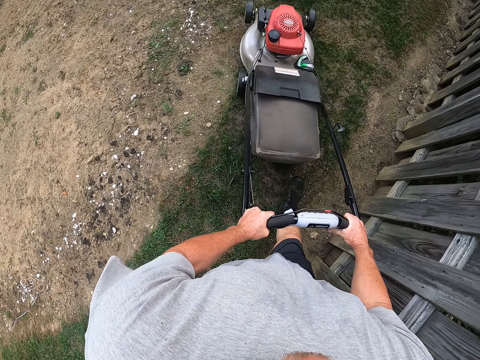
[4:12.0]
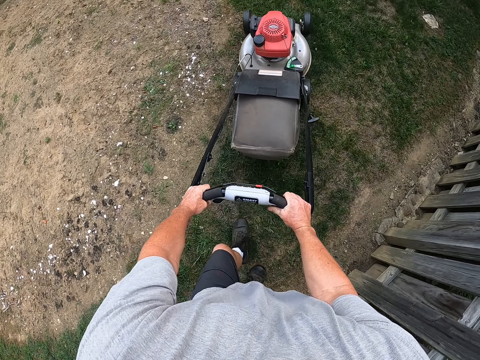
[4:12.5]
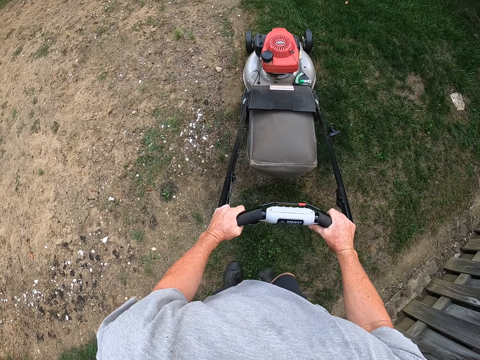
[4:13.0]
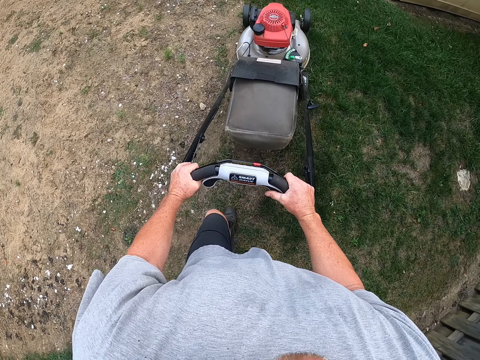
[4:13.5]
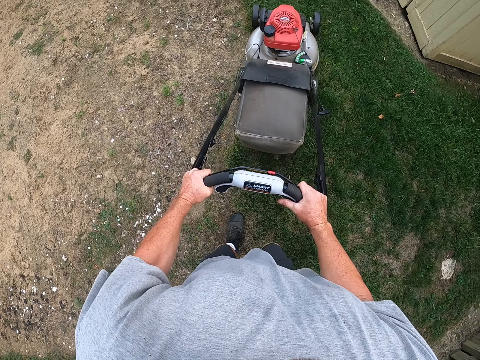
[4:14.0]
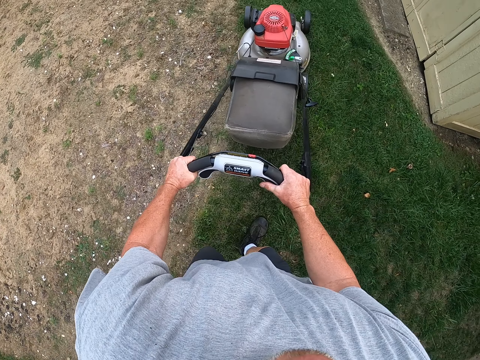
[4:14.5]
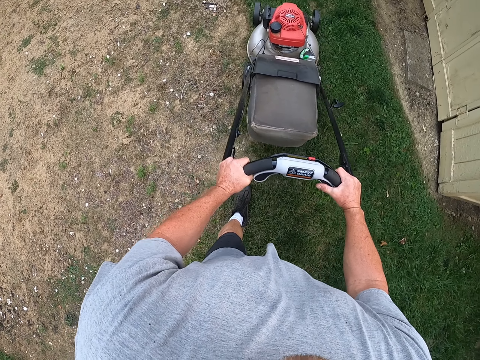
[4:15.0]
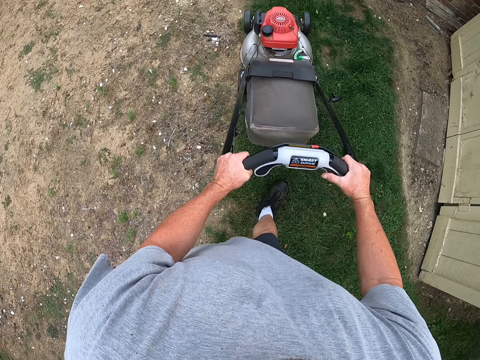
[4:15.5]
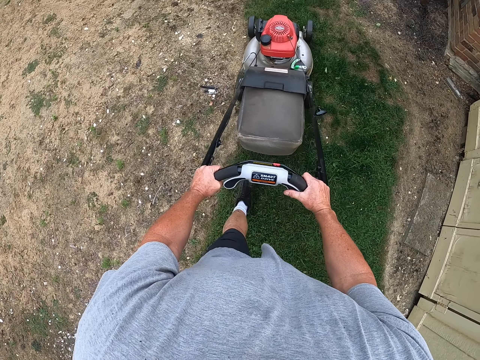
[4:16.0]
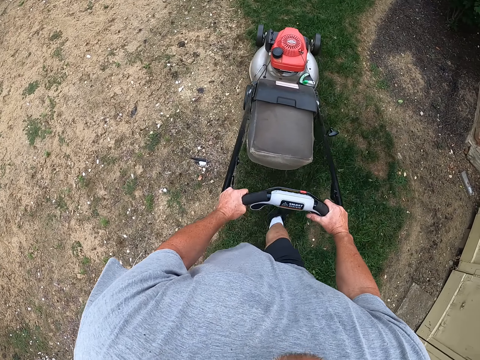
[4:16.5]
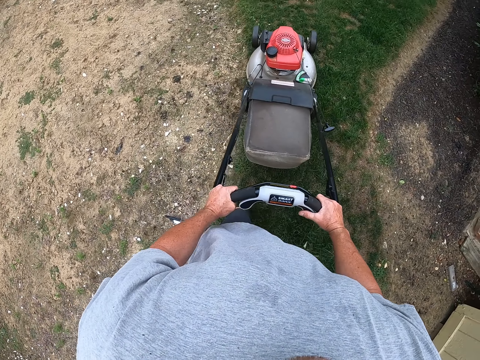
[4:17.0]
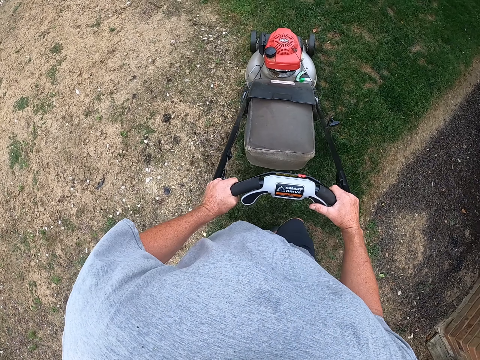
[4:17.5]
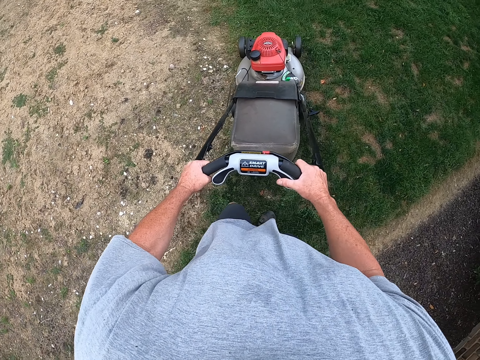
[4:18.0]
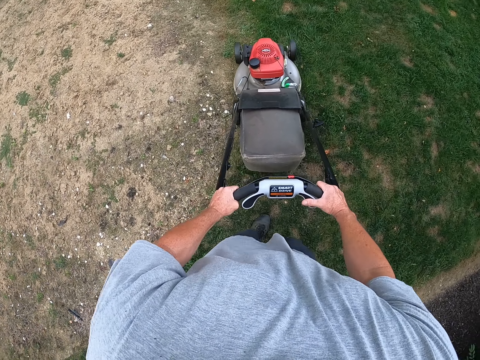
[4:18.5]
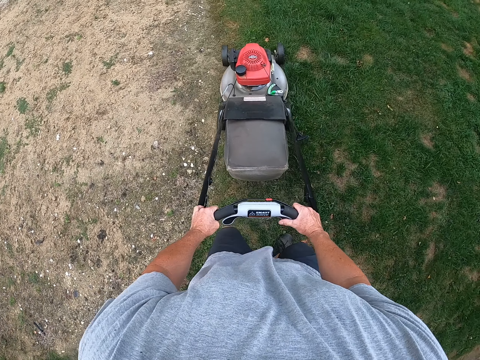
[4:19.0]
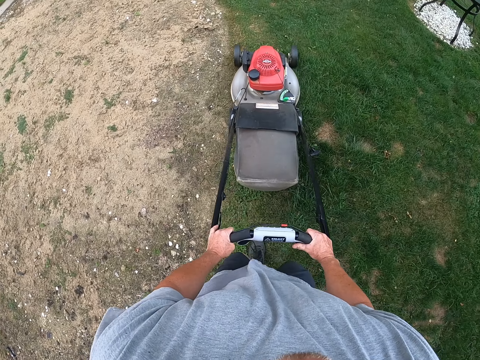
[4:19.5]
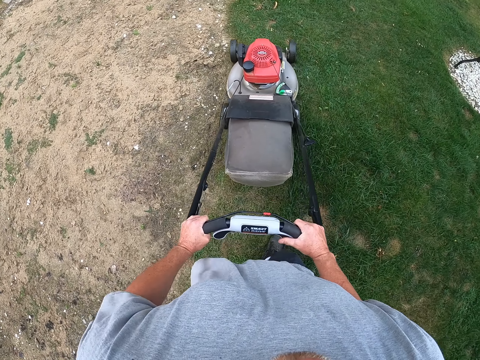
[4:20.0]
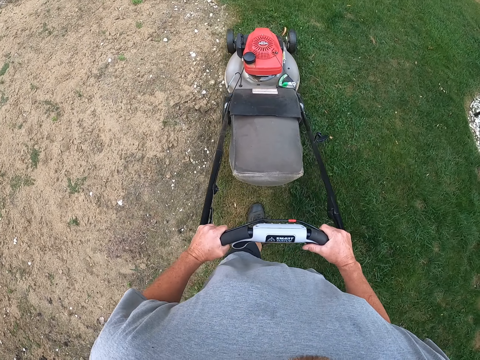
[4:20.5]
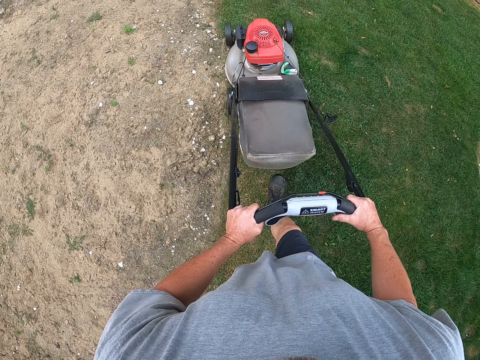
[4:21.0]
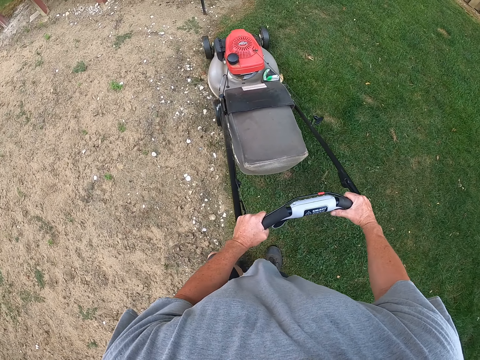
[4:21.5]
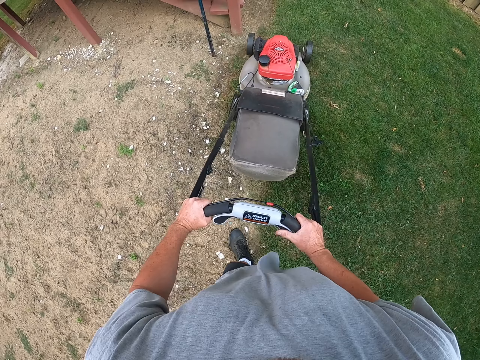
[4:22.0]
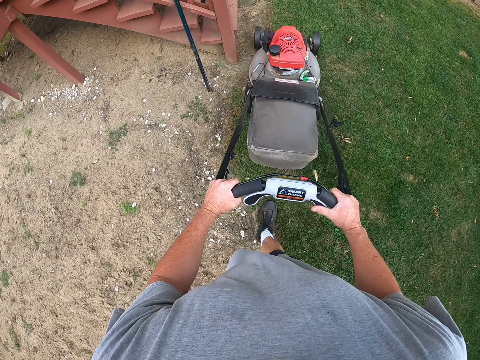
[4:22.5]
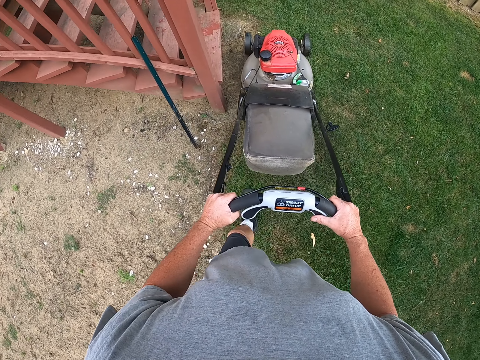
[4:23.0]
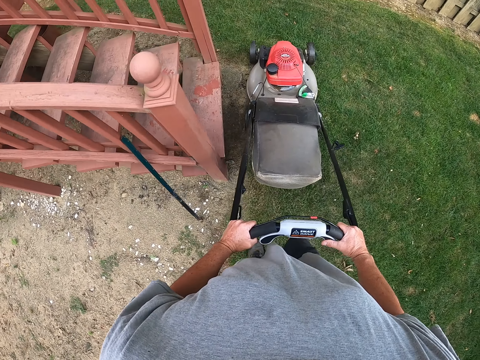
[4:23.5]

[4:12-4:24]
The camera wearer pushes the lawn mower. They cut grass in the garden with the lawn mower.

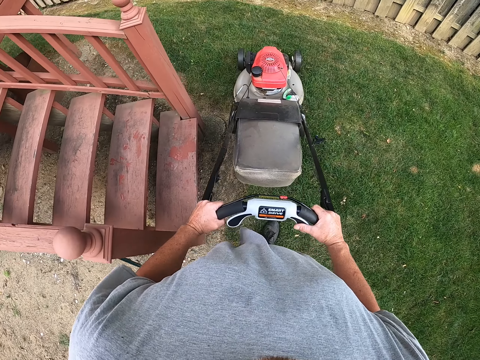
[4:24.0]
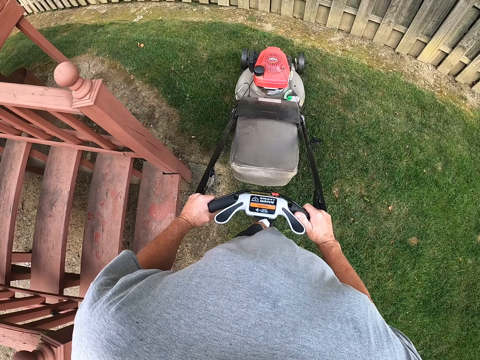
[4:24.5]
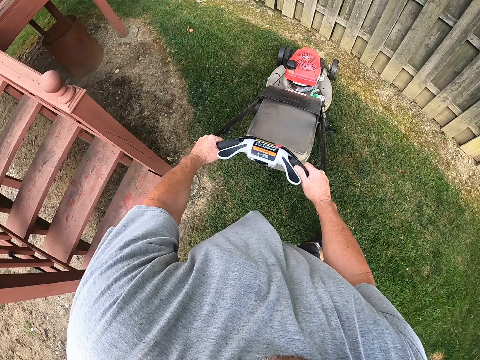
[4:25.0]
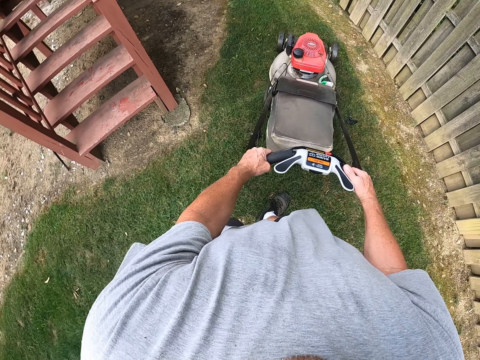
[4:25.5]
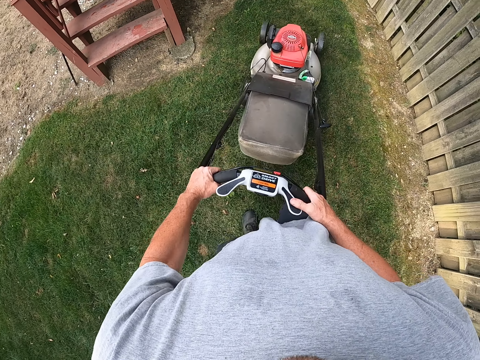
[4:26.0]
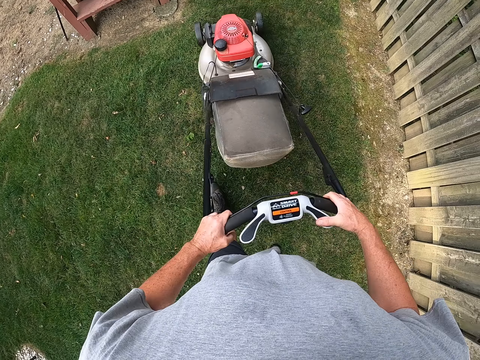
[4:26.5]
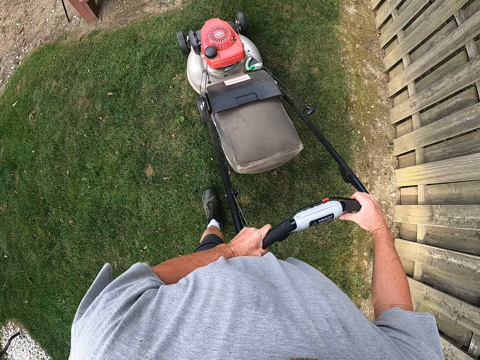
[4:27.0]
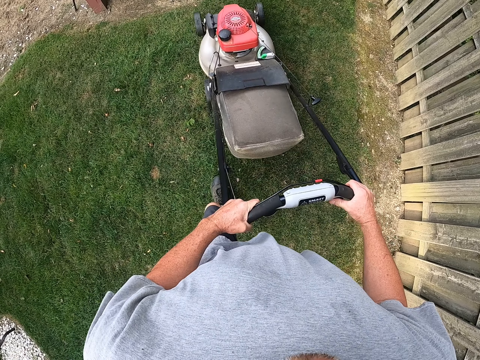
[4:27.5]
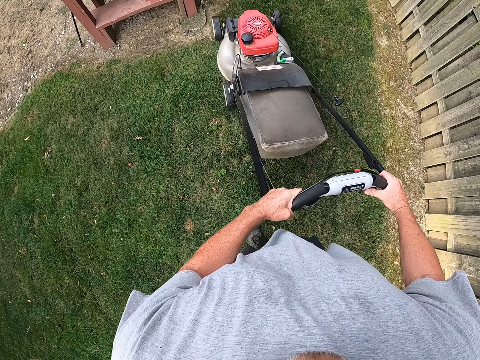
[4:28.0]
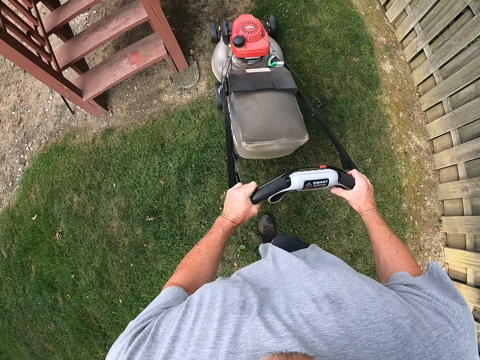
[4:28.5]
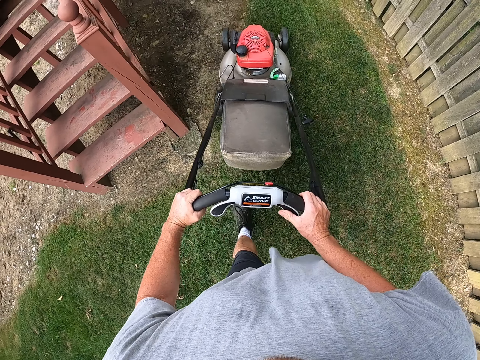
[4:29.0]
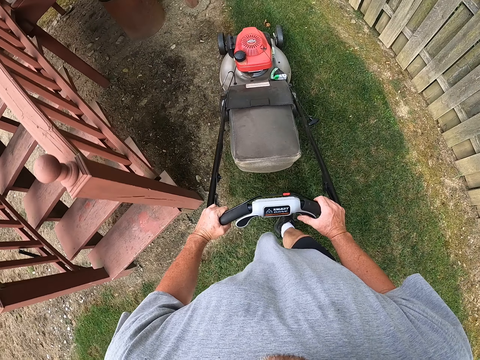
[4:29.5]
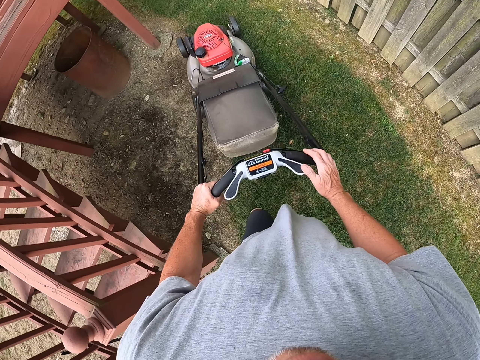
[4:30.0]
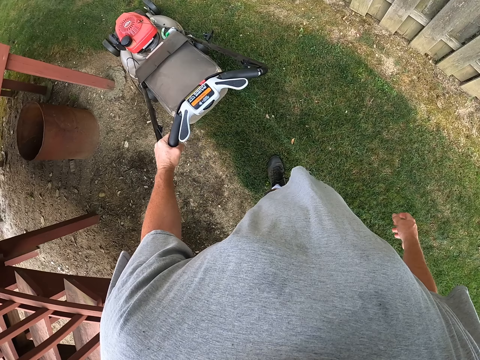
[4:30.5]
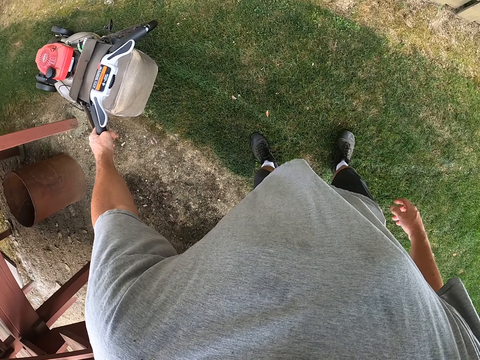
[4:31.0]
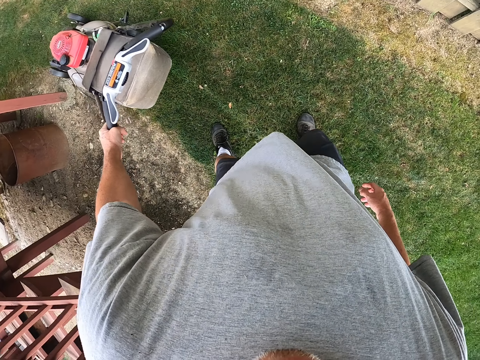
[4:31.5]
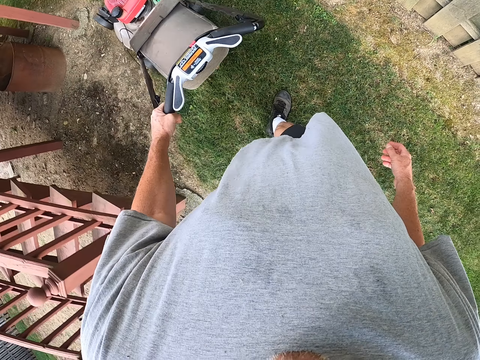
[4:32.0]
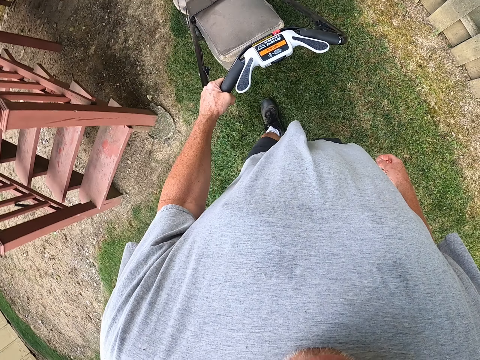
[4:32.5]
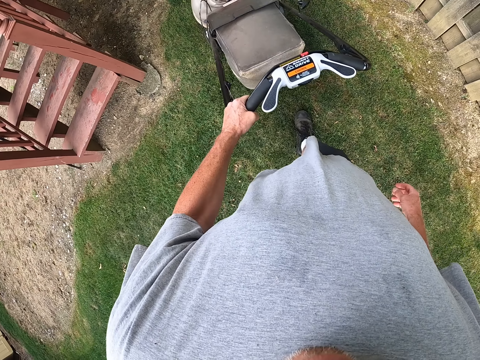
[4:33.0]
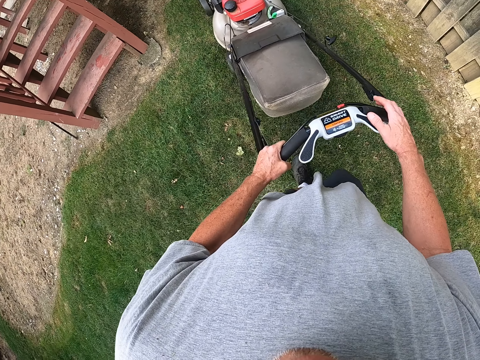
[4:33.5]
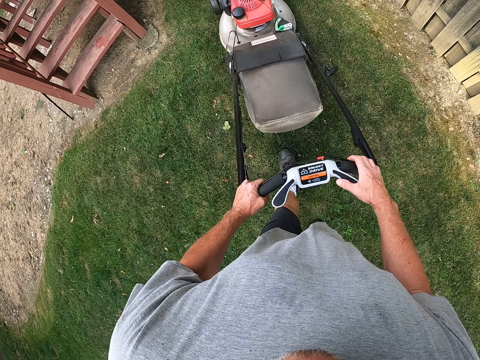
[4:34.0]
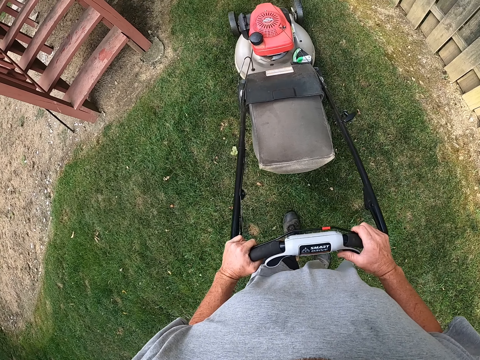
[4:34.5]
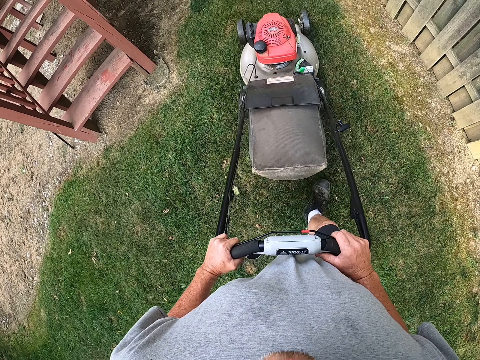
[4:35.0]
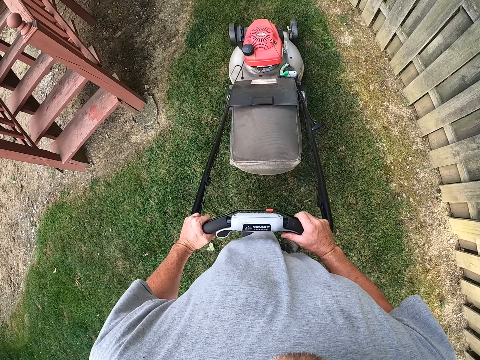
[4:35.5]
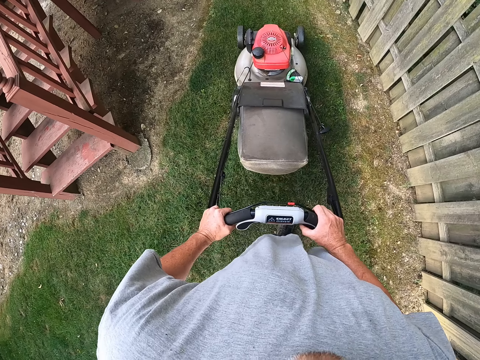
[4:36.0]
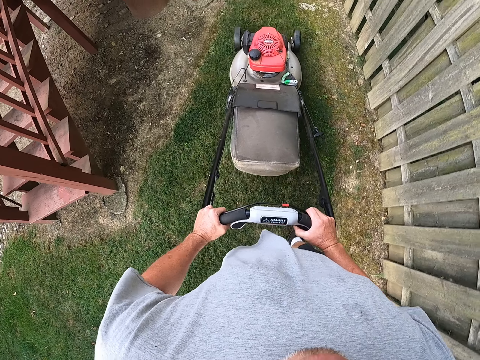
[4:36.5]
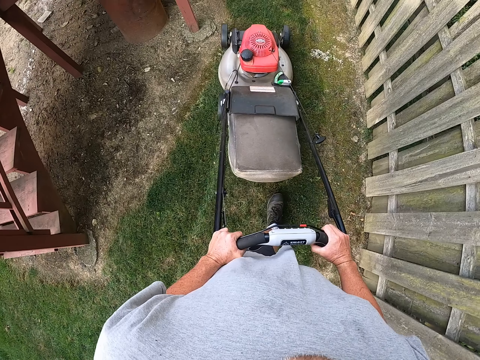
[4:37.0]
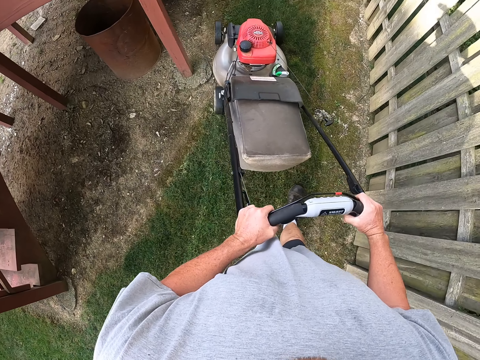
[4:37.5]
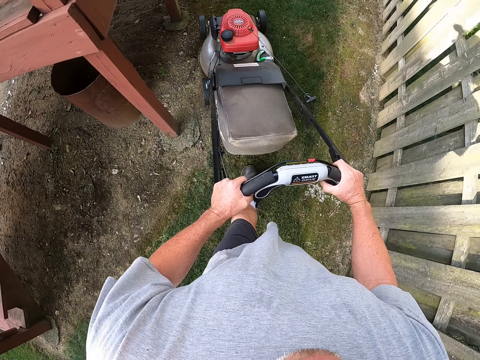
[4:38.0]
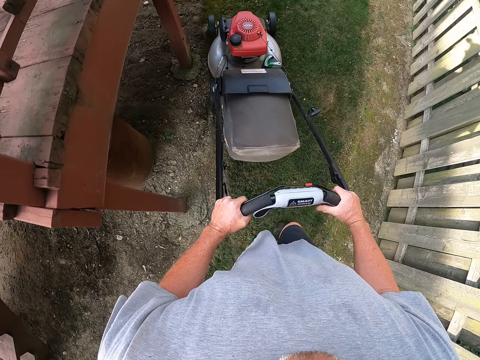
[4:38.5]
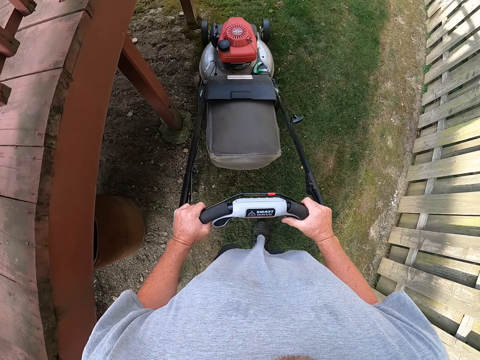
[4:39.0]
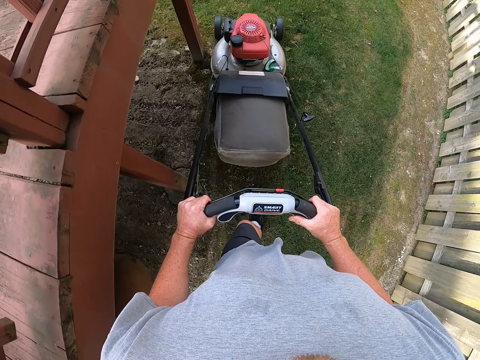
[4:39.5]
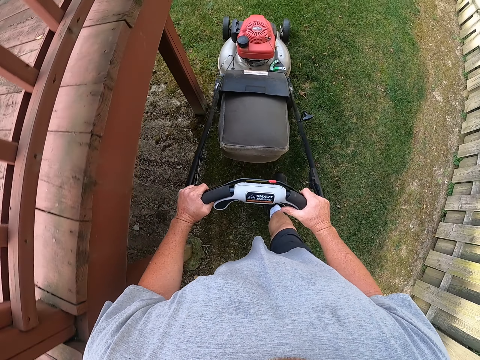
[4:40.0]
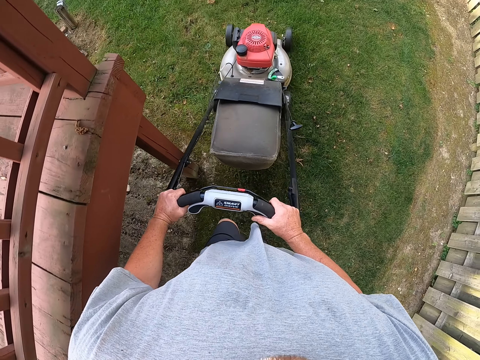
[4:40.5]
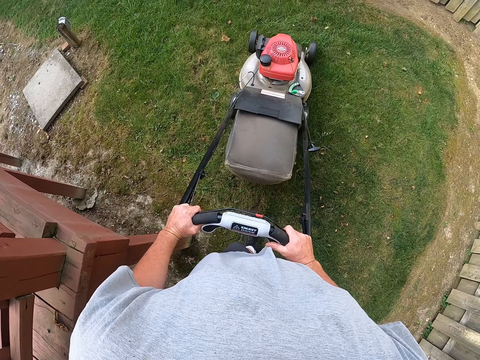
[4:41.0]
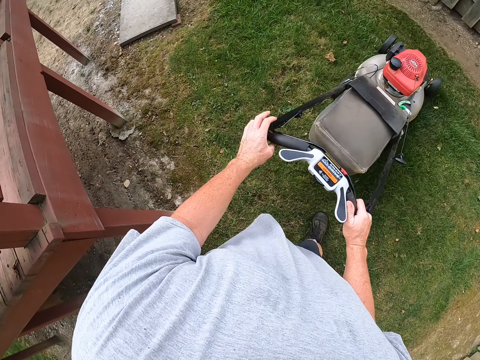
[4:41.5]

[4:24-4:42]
The camera wearer pulls the lawn mower. They push the lawn mower. They remove the right hand from the lawn mower. They pull the lawn mower. They hold the lawn mower with the right hand and push the lawn mower.
